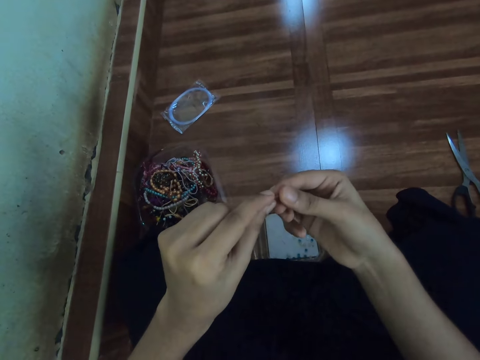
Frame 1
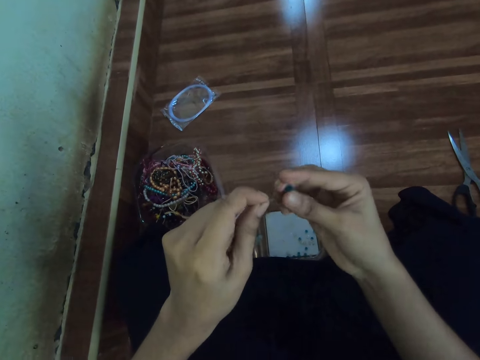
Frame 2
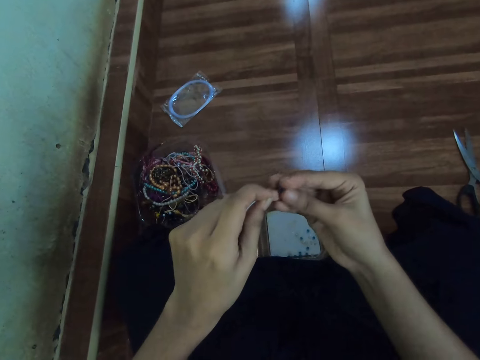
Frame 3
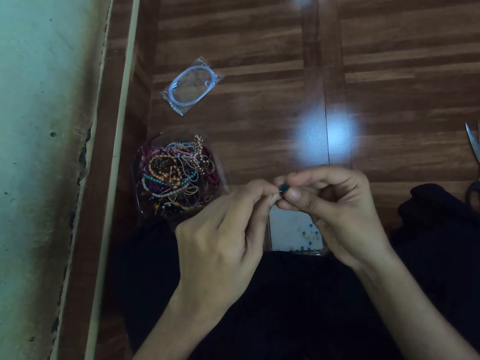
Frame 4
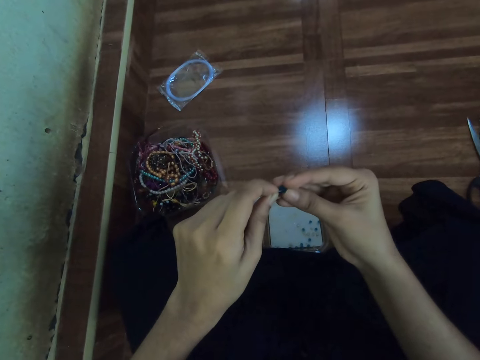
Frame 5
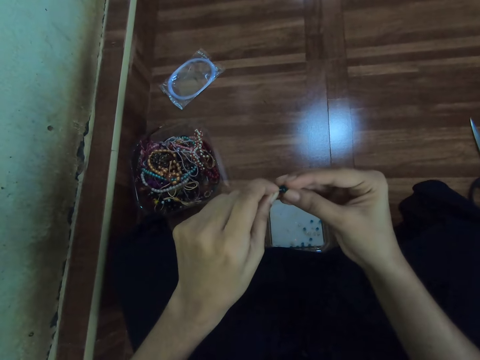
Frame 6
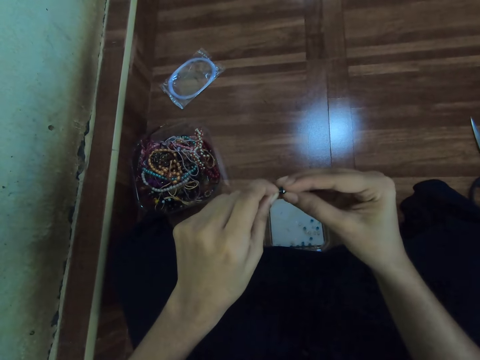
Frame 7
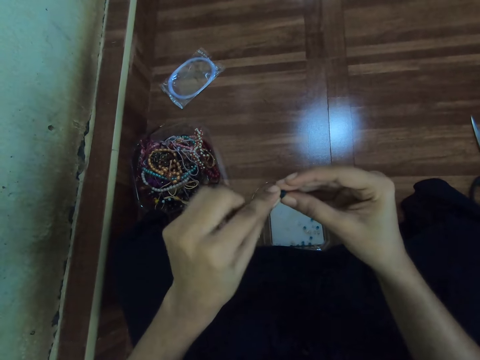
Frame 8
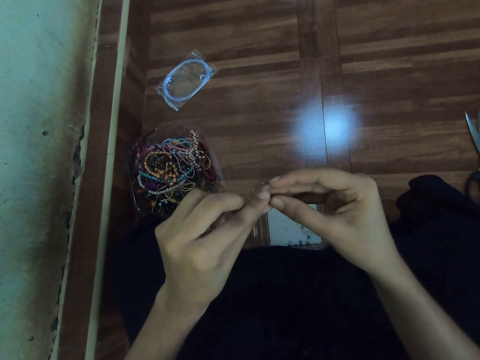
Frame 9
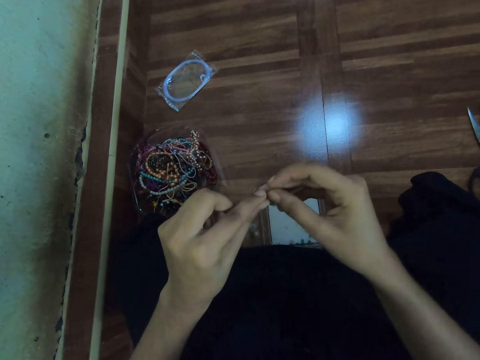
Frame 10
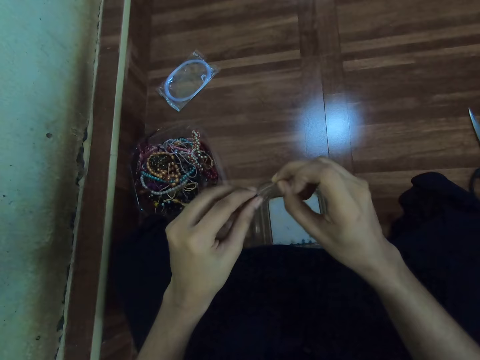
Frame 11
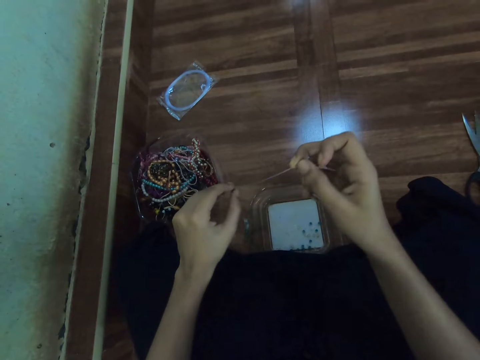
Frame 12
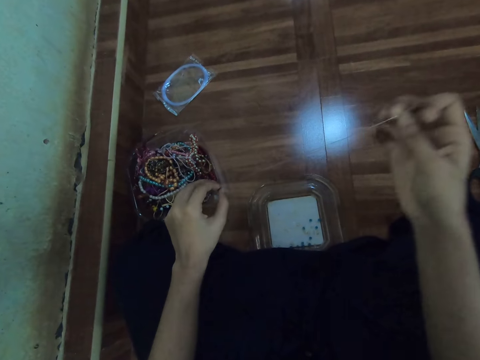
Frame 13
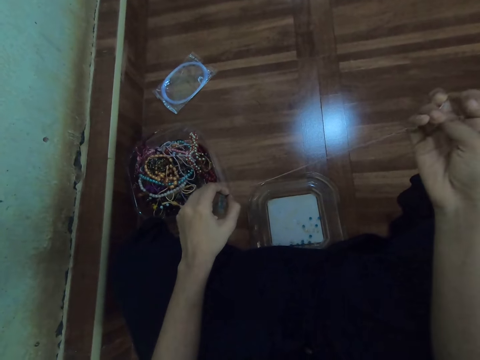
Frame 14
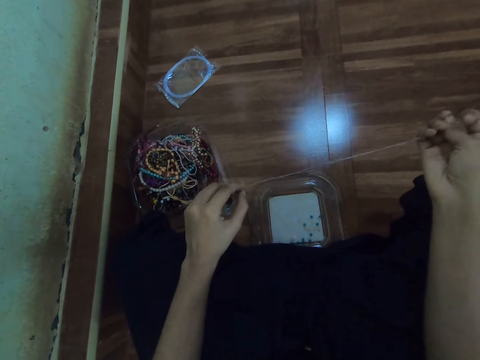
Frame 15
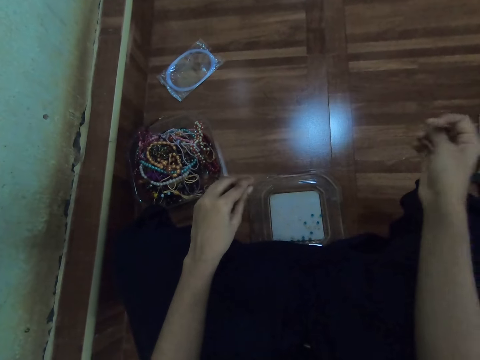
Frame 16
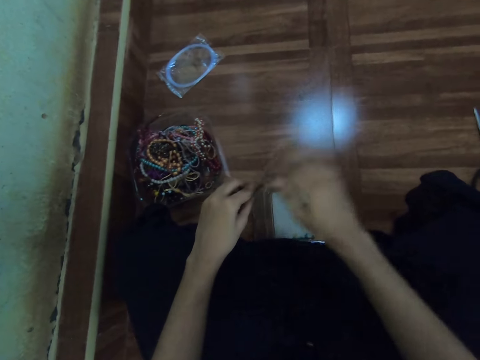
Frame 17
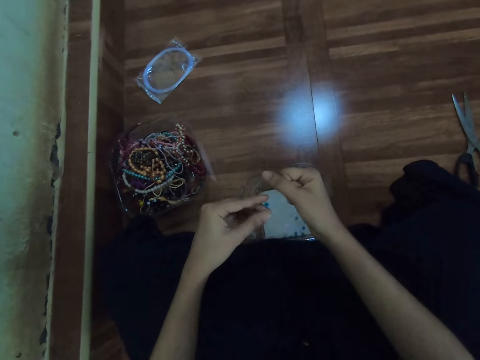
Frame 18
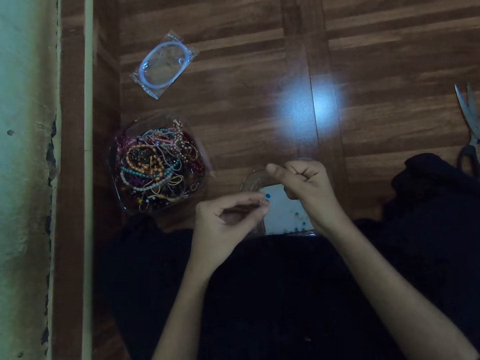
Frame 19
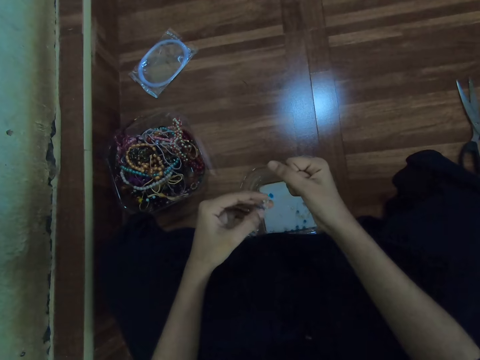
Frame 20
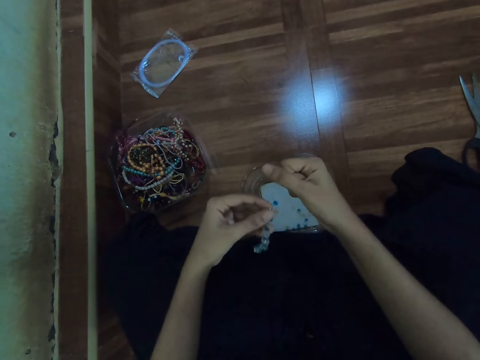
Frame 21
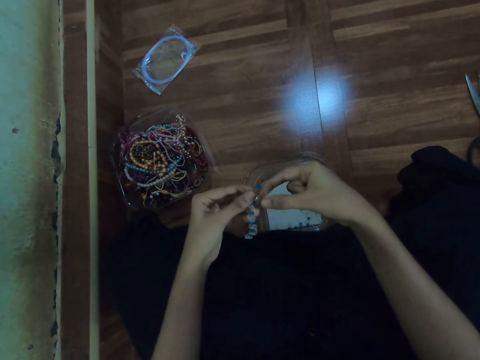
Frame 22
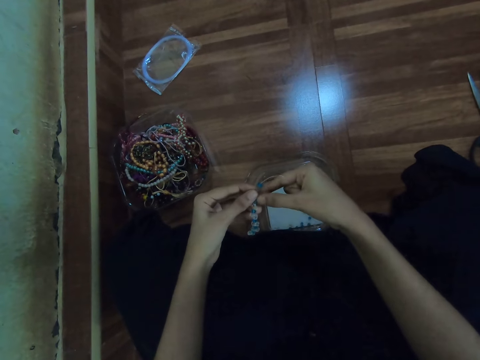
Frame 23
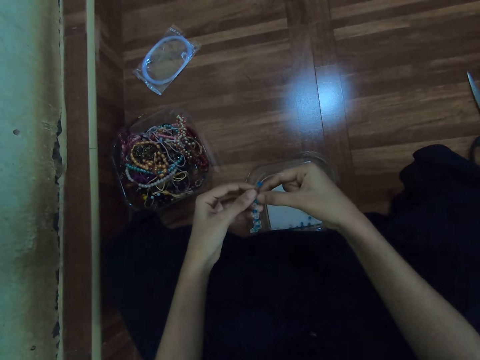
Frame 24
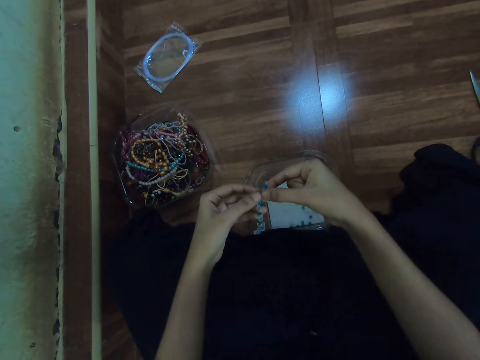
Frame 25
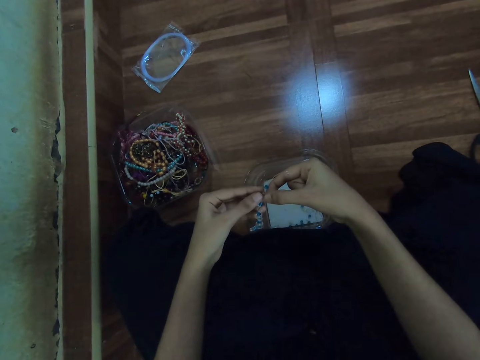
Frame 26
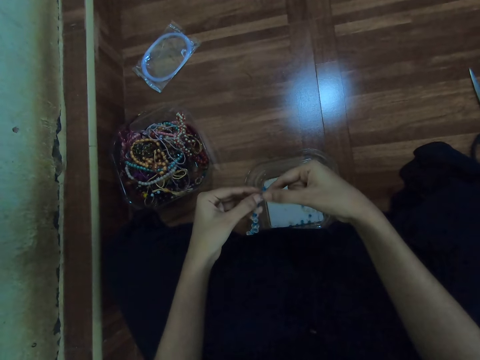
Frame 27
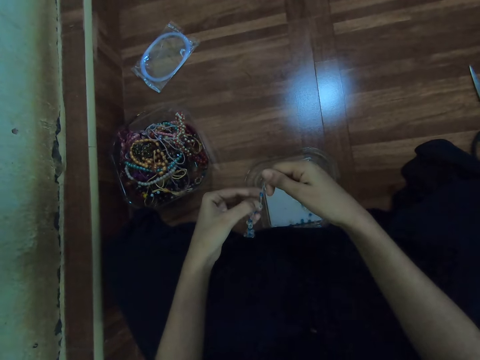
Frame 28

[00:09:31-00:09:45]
The camera wearer inserts the bead on the fishing line with her right hand. She pulls the bead on the fishing line with her left hand. She pulls the fishing line with her right hand. She removes her right hand from the fishing line. She holds the fishing line with her right hand. She holds the beads with both hands.

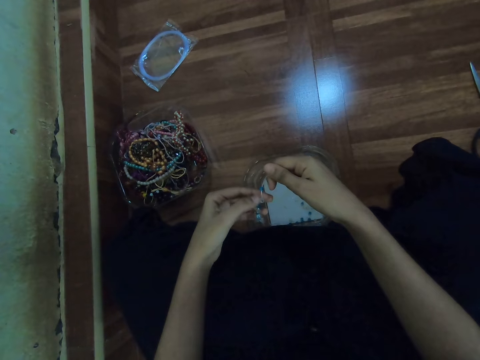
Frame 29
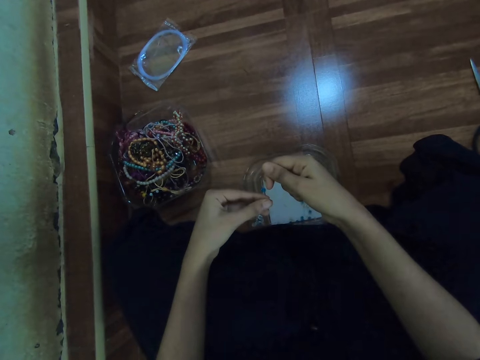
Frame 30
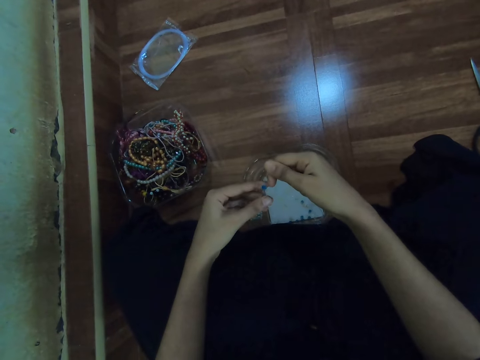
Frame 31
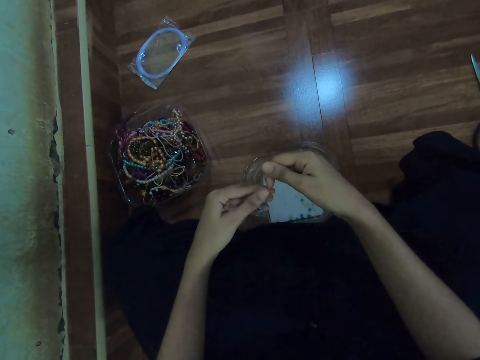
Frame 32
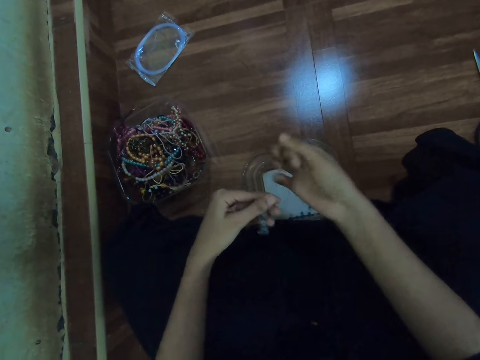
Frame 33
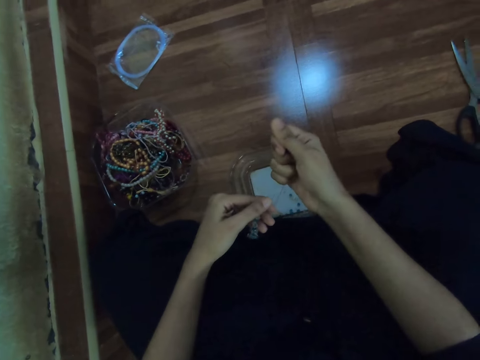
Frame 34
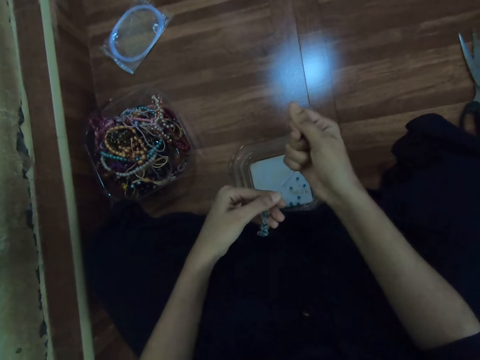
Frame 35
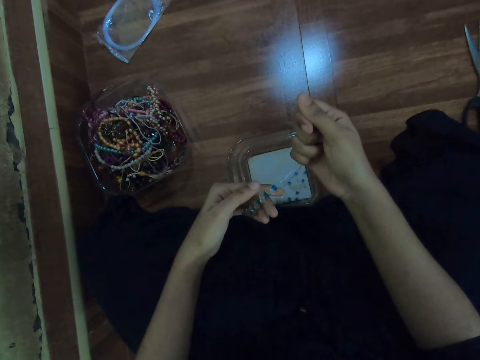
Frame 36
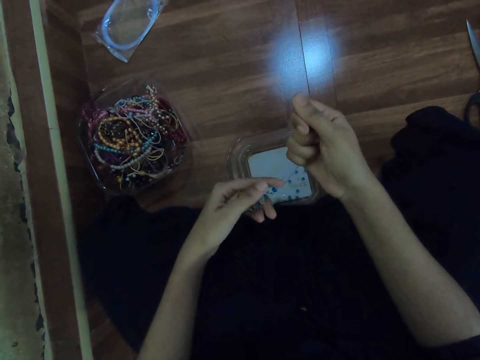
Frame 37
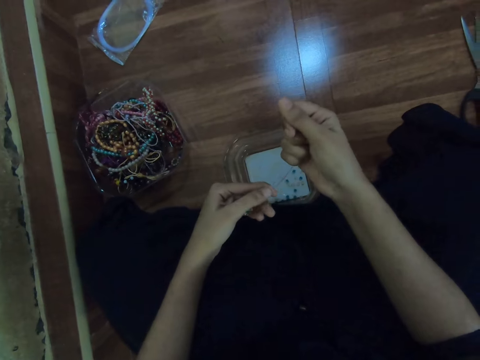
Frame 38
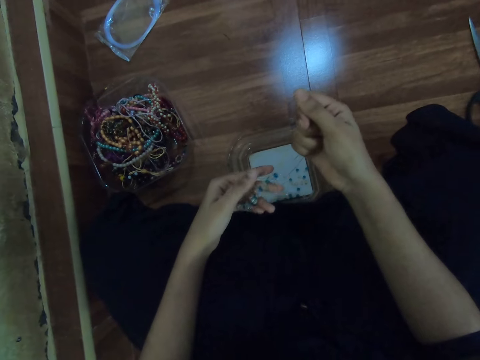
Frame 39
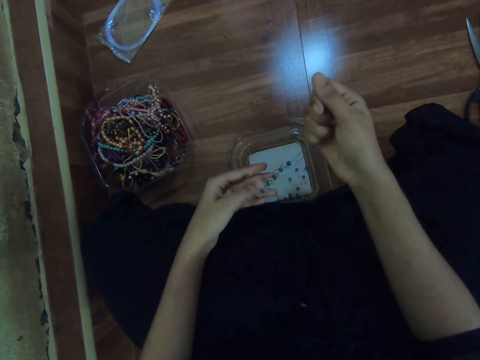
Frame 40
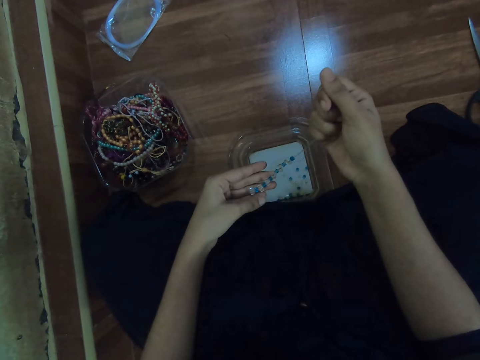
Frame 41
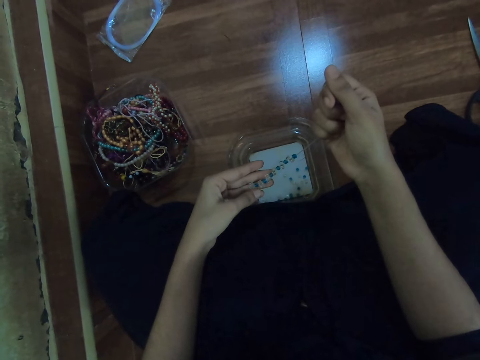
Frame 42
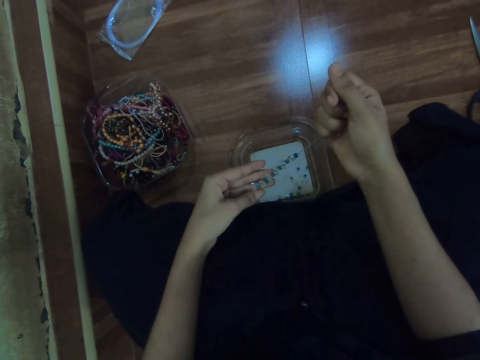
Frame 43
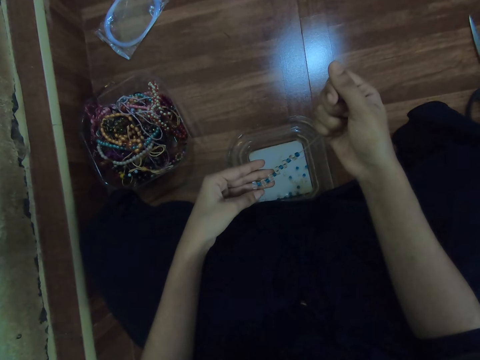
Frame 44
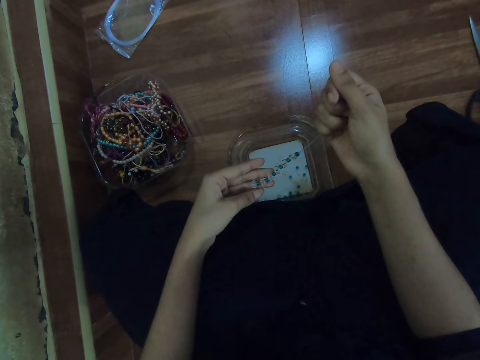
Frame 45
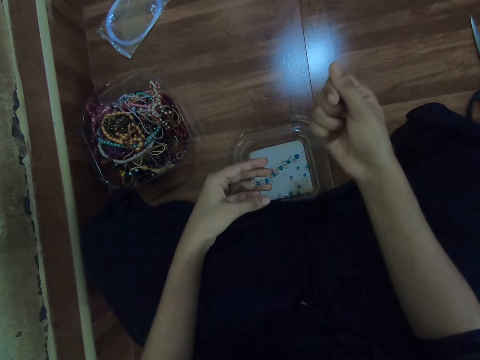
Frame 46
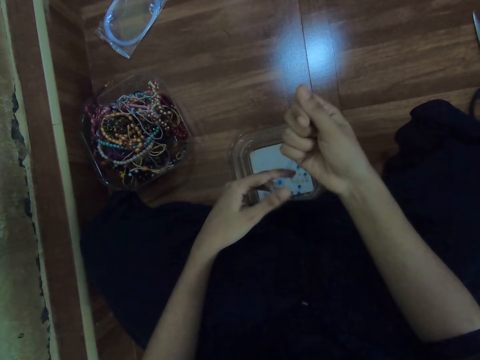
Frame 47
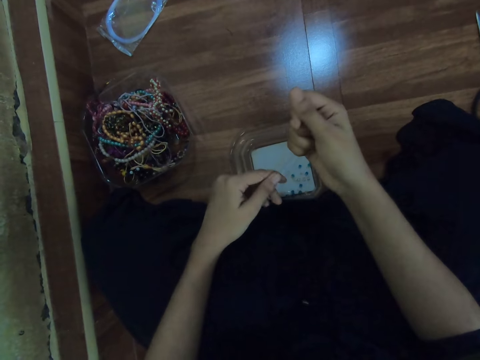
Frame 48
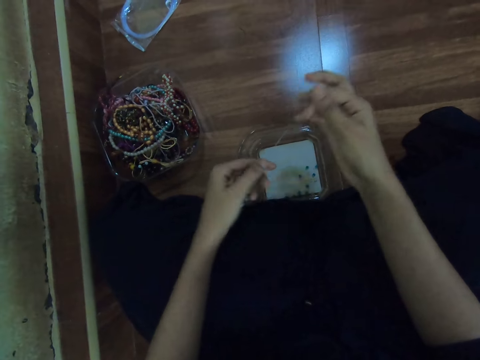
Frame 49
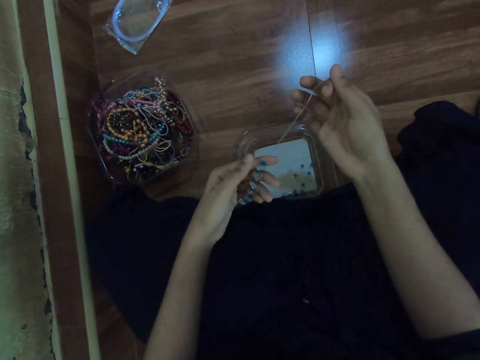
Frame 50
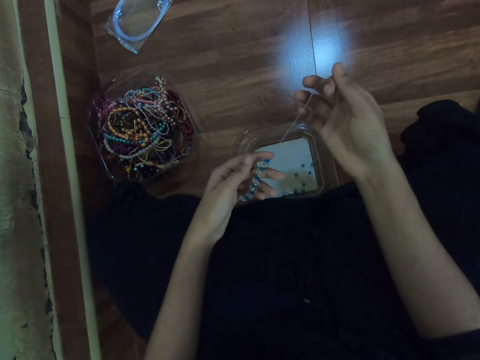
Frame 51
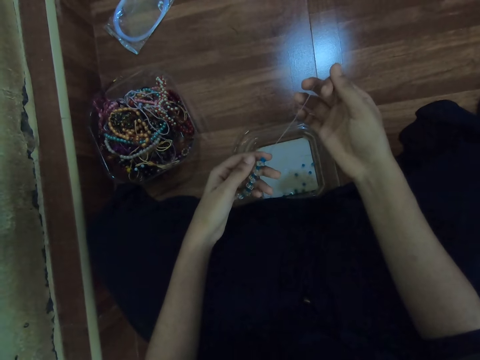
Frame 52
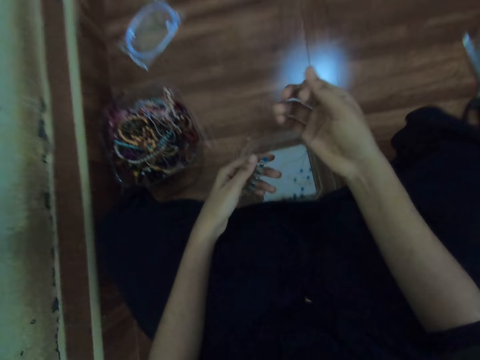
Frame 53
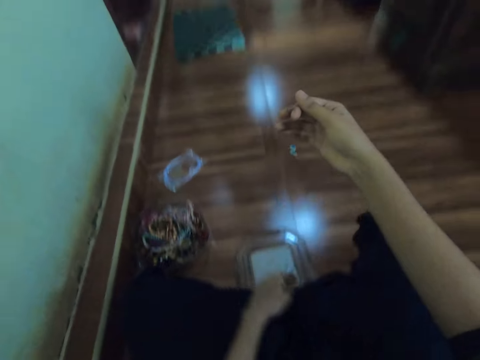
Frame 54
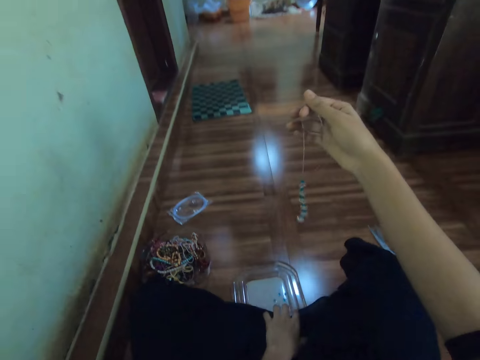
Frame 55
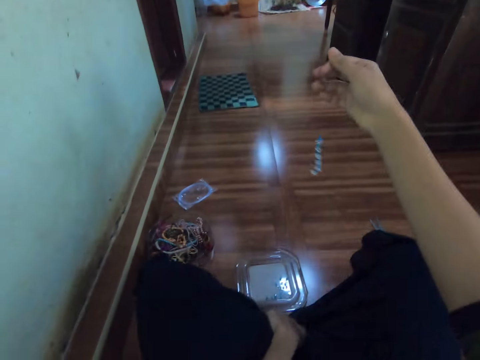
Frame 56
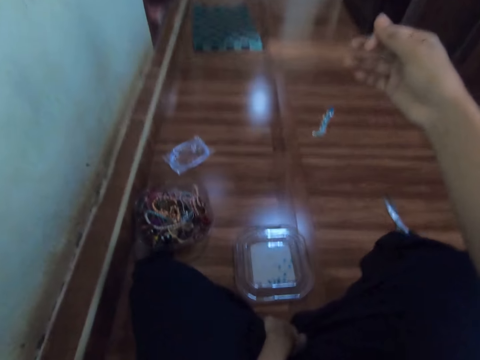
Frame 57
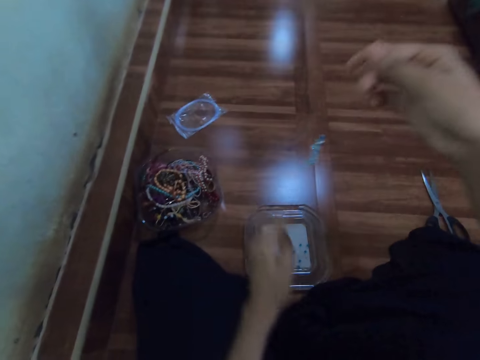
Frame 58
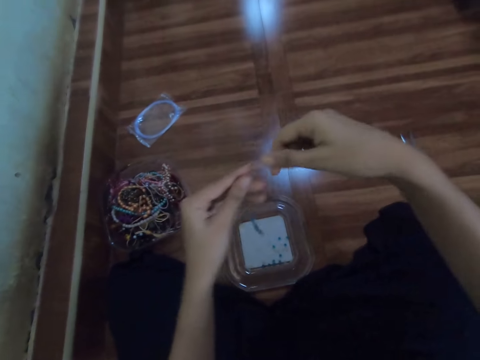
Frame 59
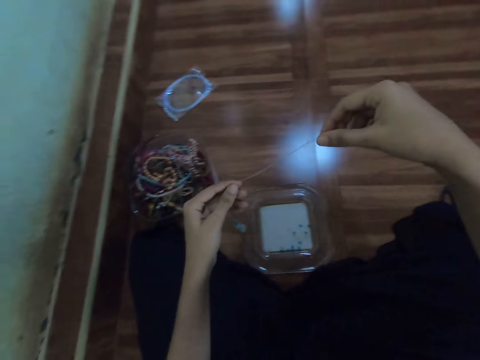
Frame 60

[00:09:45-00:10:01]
The camera wearer pulls the fishing line with her right hand. She counts beads. She lifts the beads with the fishing line in her right hand. She holds a string of beads with the right hand. She holds the fishing line with both hands.
